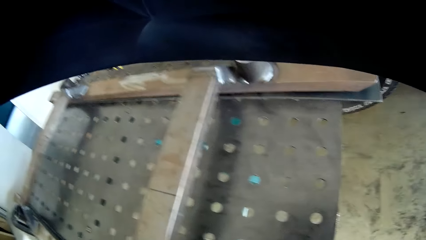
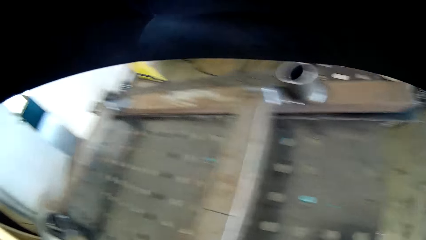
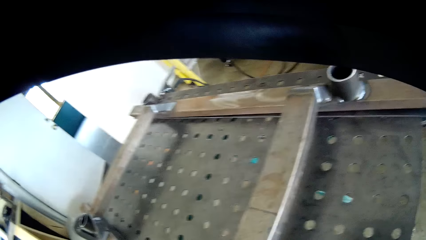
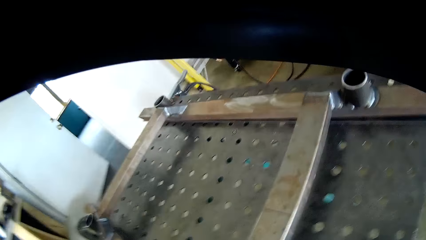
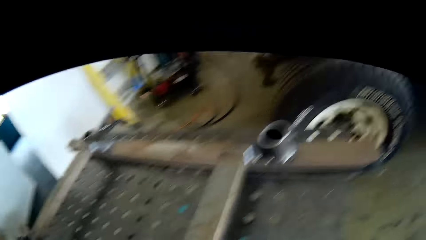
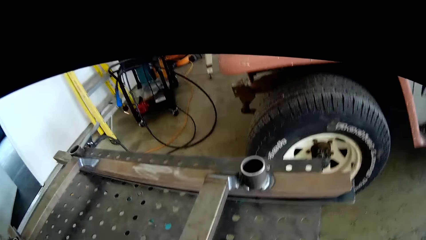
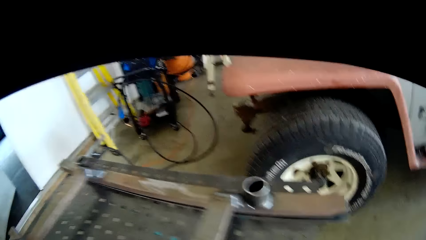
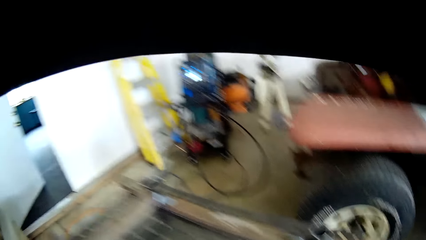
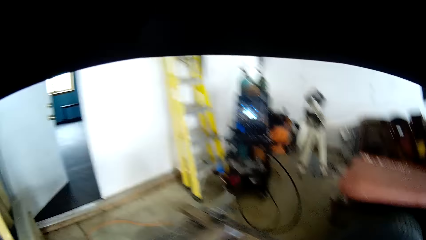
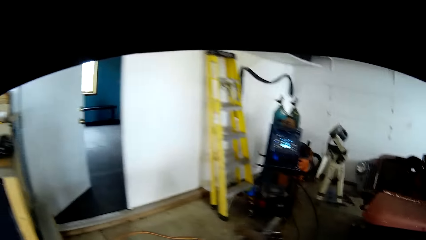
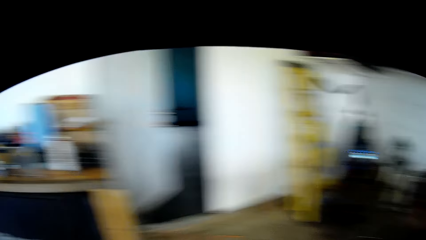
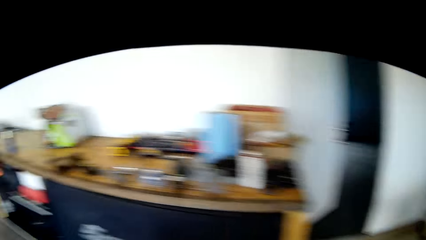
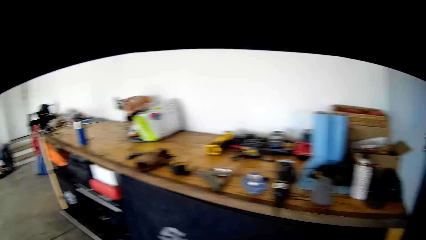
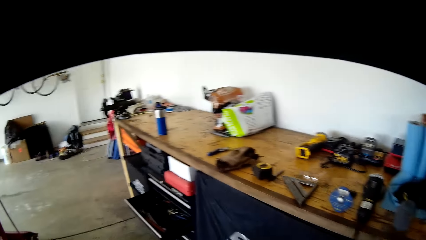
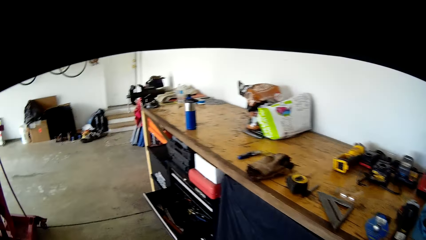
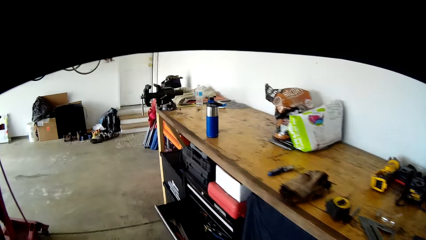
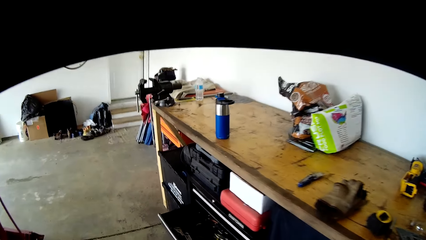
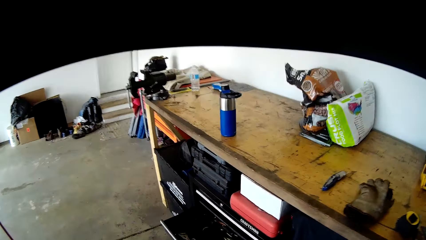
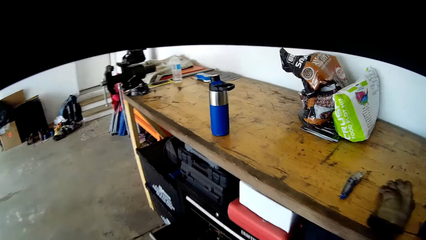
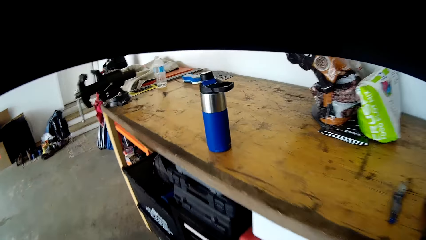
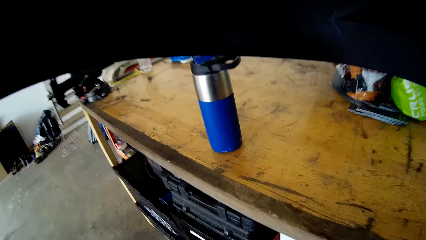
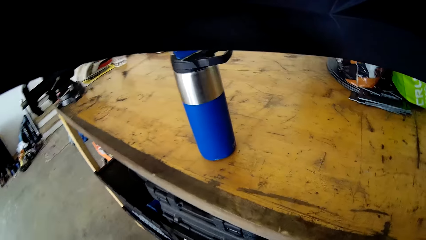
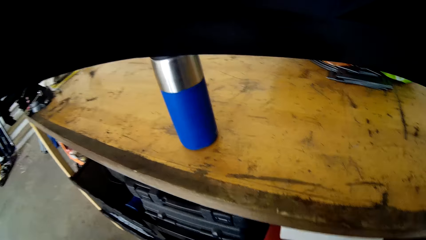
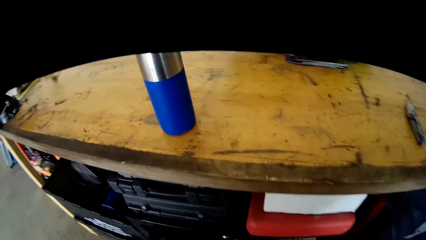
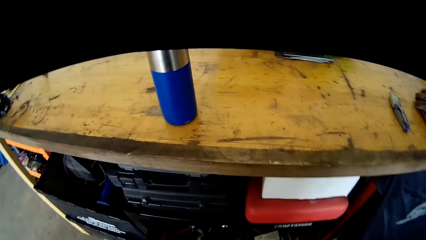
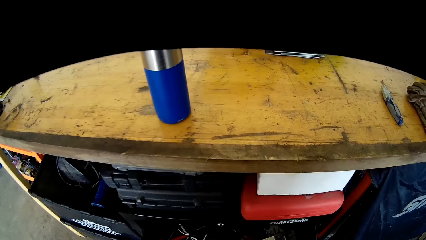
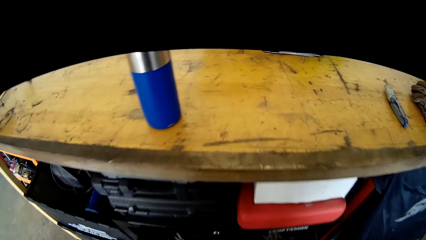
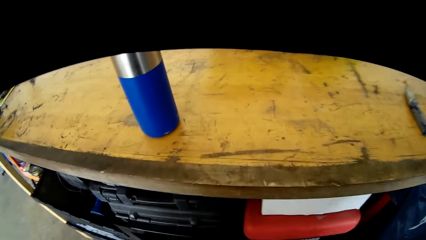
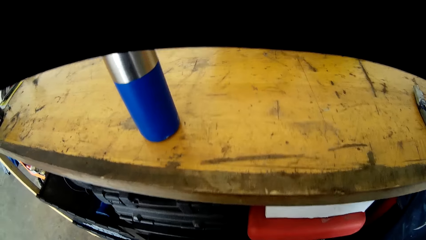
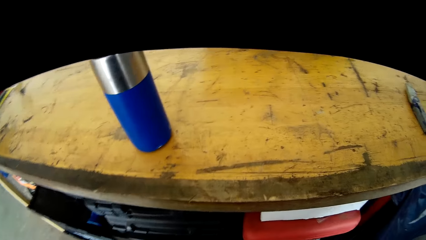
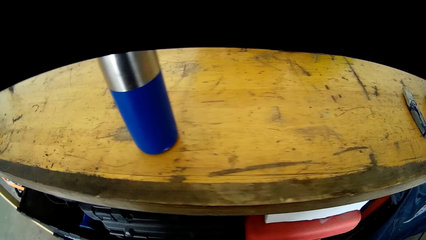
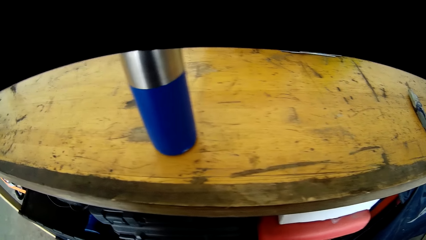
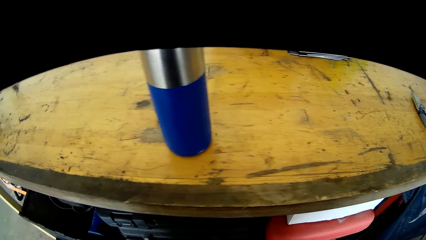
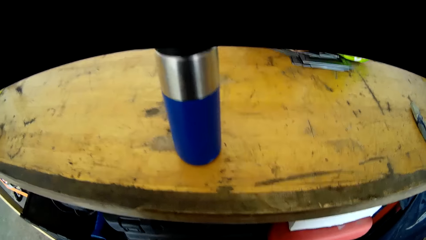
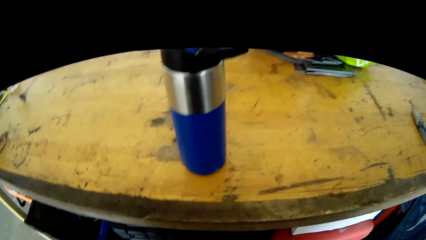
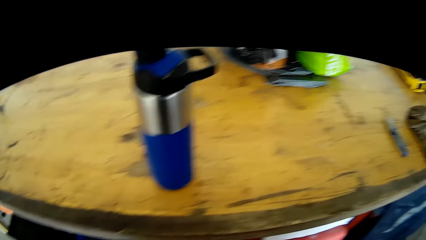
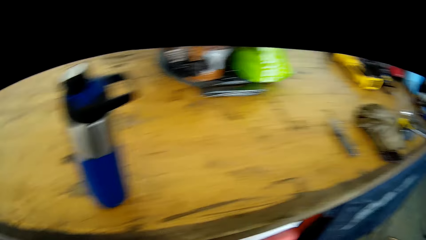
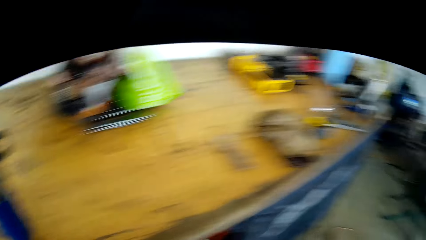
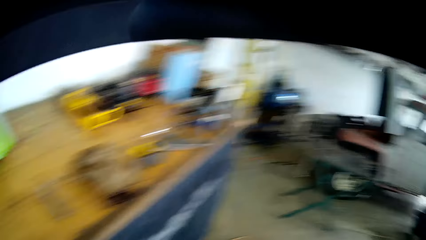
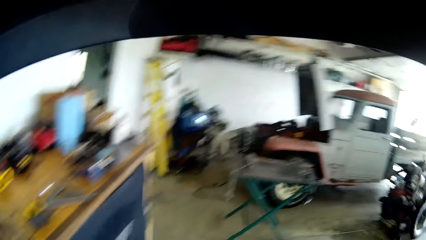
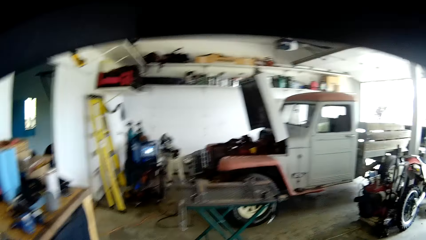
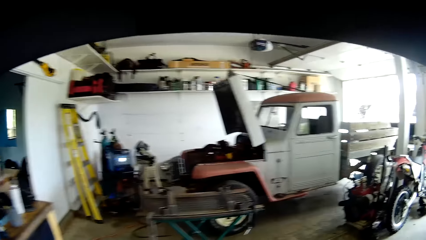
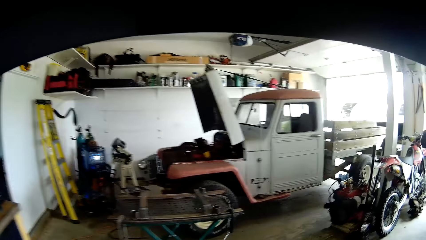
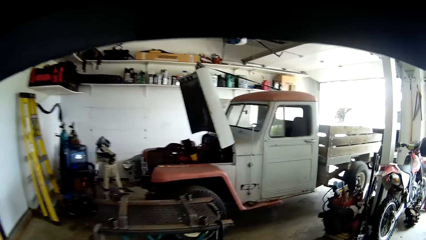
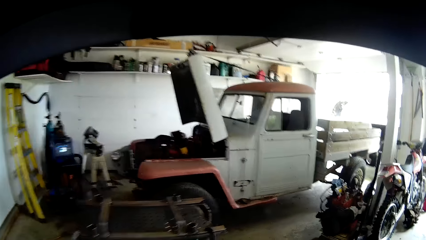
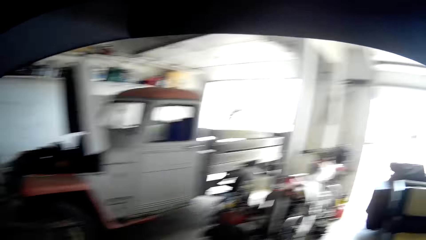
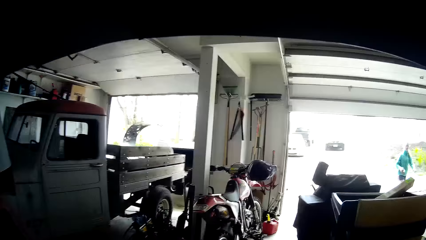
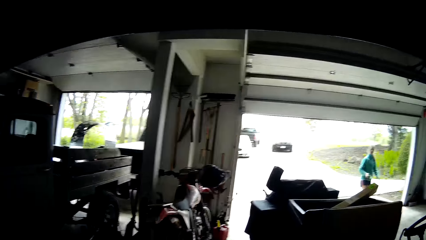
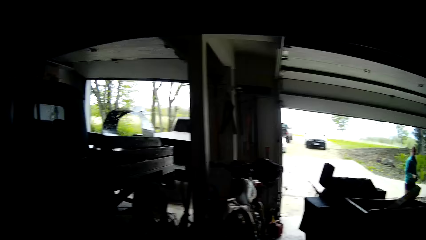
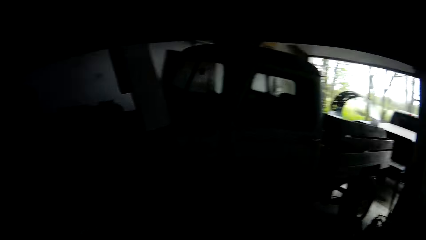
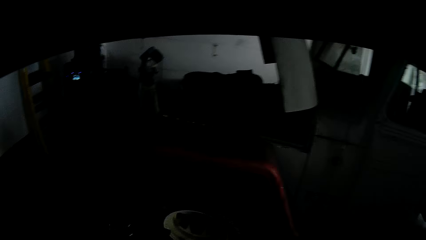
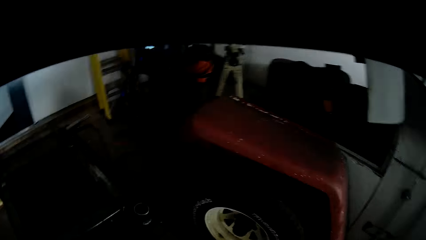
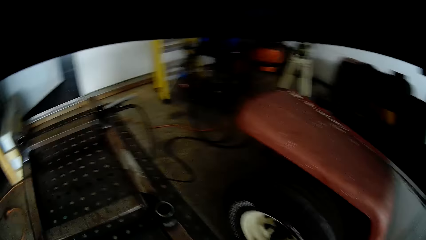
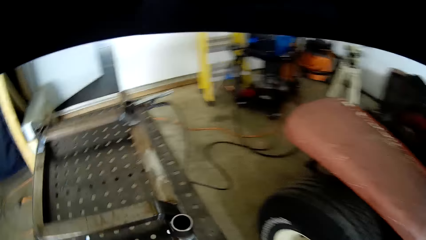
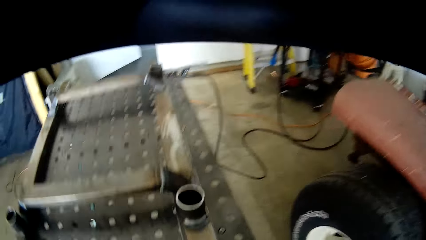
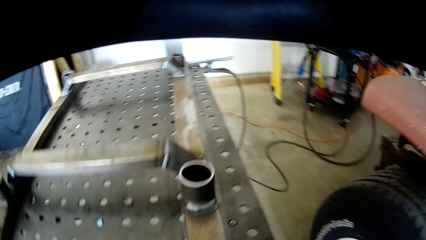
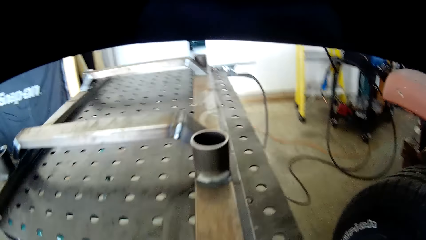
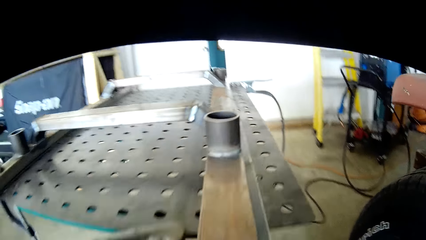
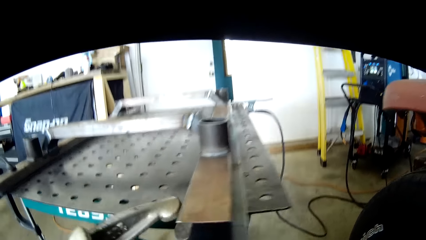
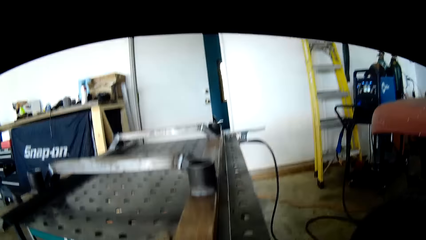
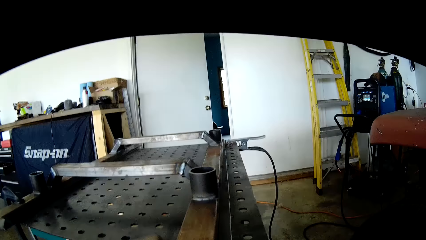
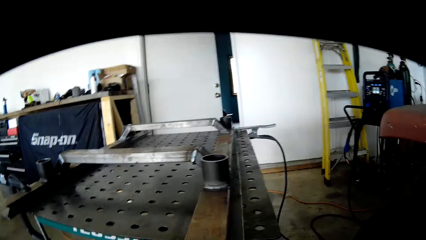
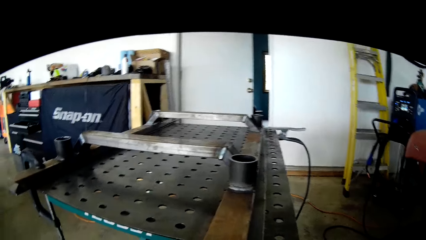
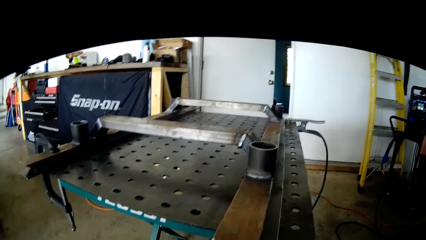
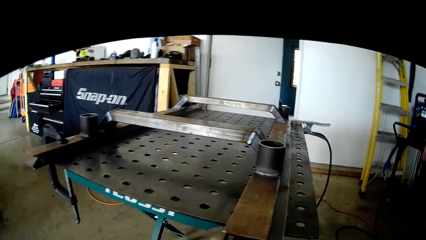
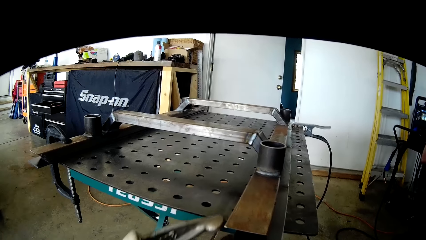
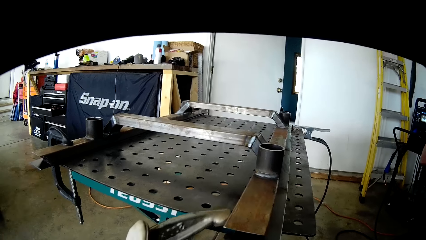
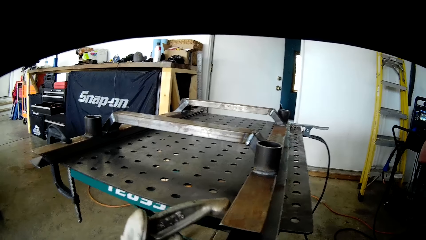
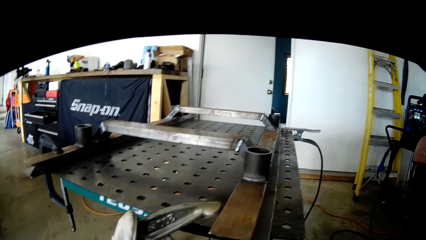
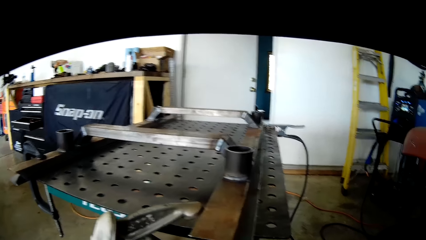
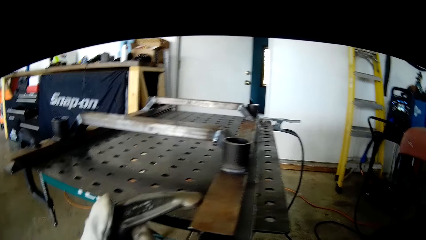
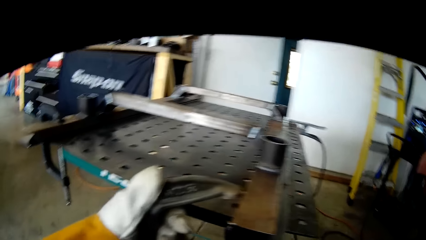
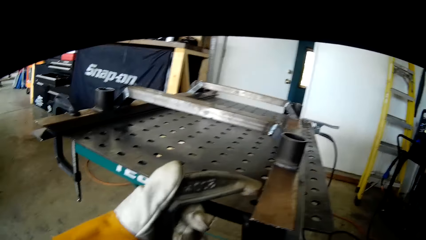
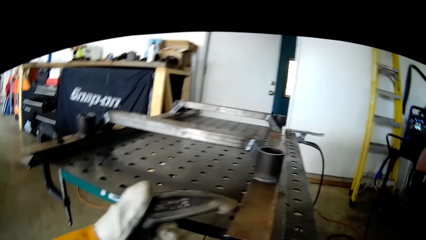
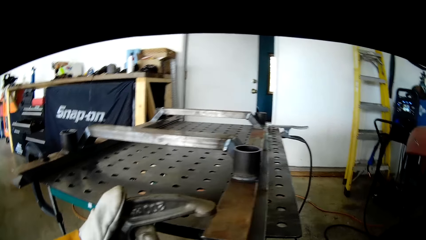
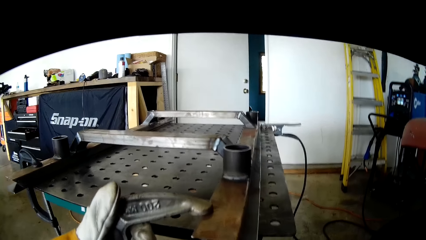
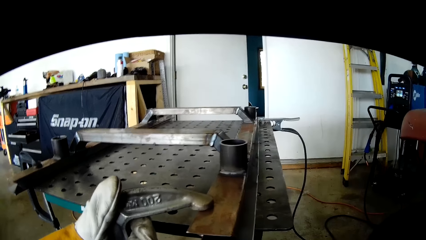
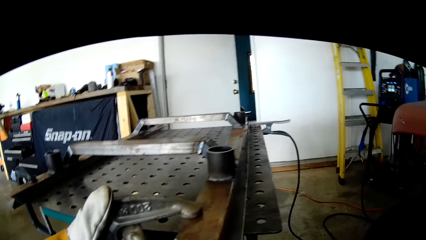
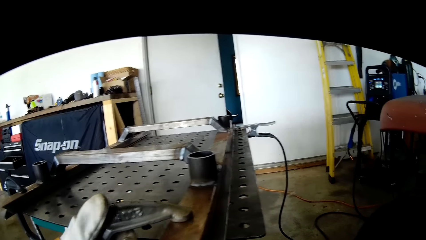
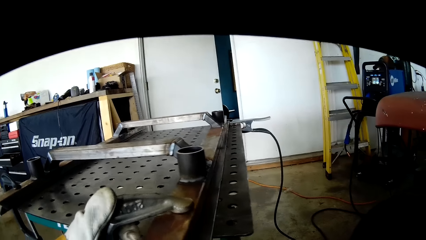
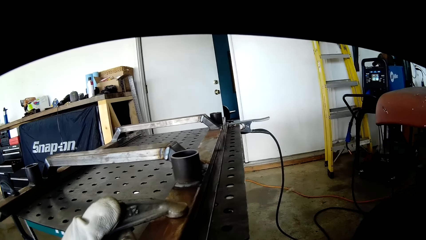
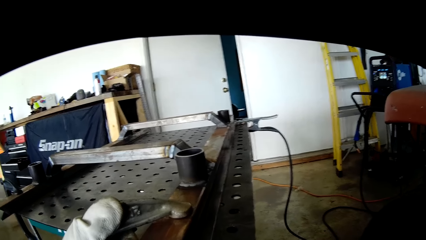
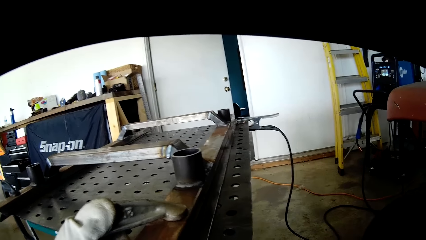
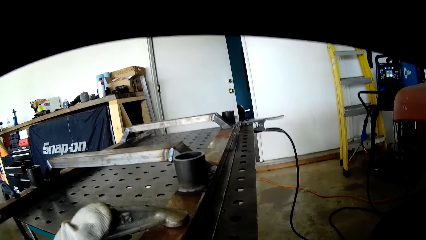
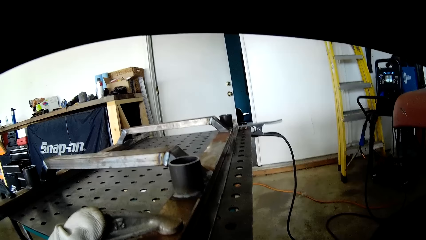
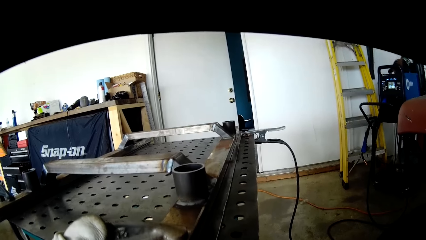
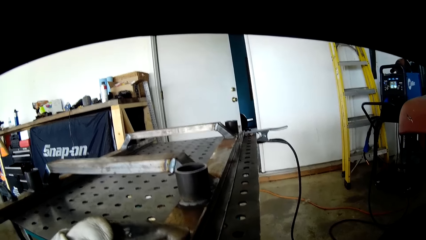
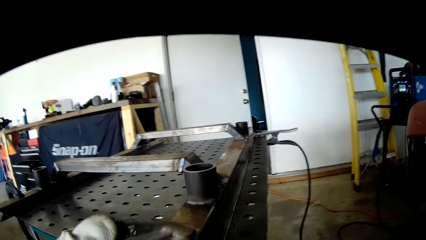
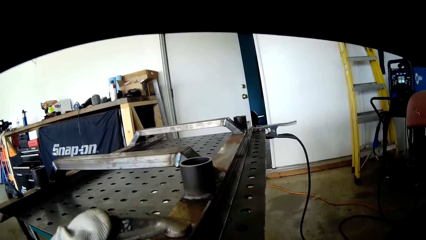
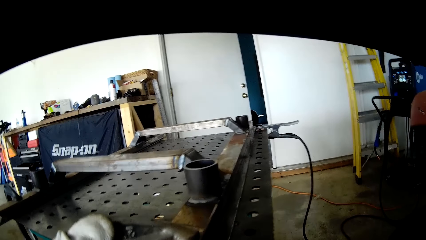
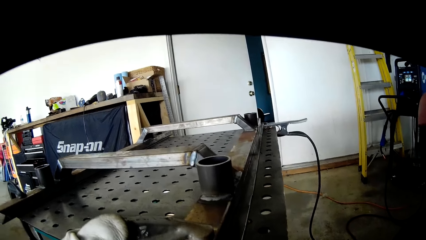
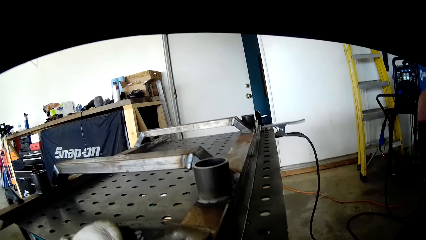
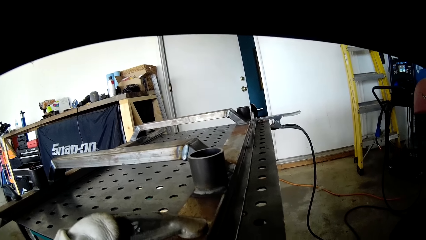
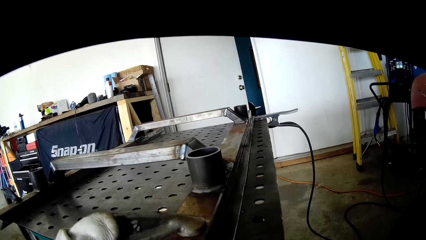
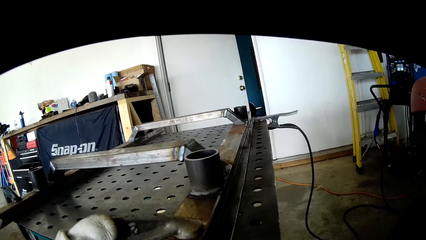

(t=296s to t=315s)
The camera wearer walks towards a table. He opens a drawer. He picks up a piece of metal. A woman stands near the door. The camera wearer holds an earth clamp in his left hand. He moves the piece of metal on a metal.
